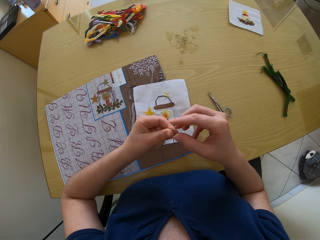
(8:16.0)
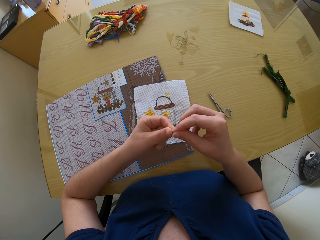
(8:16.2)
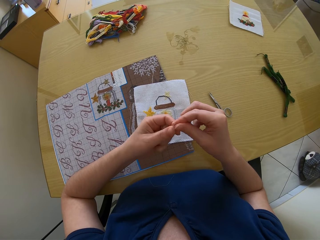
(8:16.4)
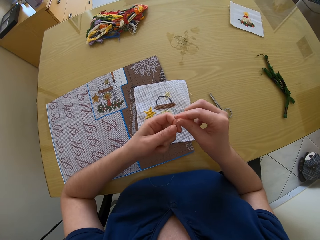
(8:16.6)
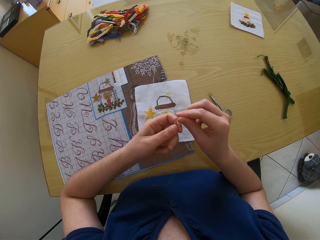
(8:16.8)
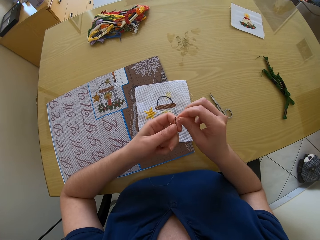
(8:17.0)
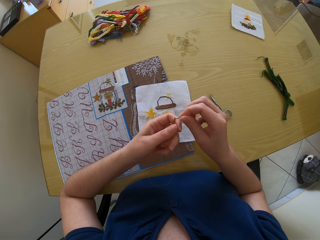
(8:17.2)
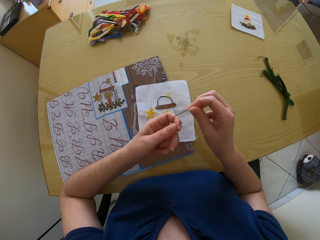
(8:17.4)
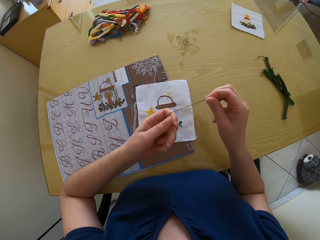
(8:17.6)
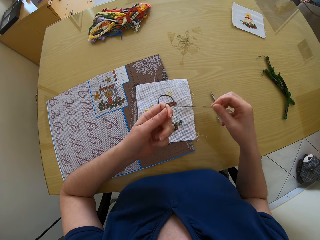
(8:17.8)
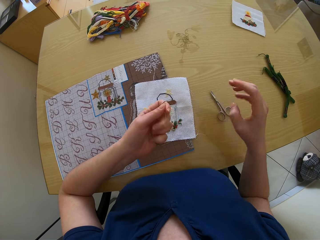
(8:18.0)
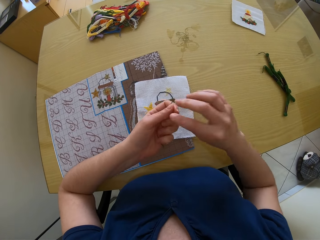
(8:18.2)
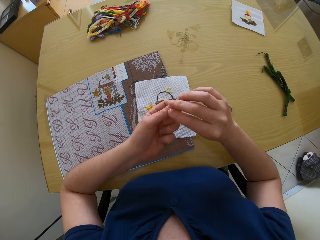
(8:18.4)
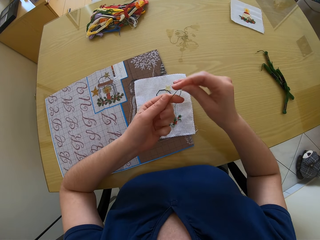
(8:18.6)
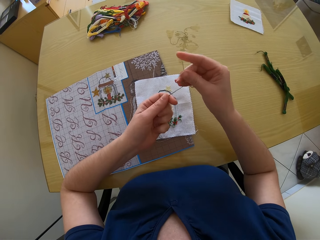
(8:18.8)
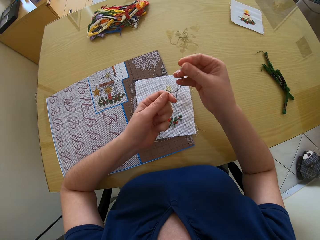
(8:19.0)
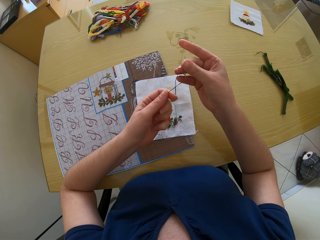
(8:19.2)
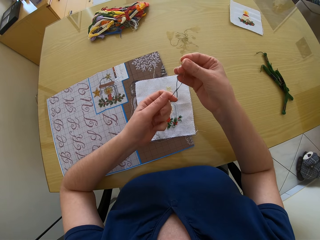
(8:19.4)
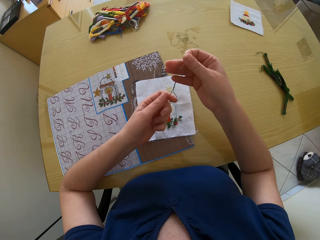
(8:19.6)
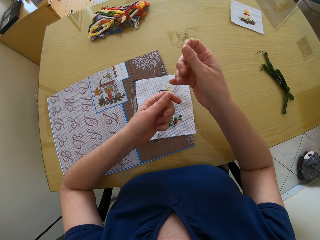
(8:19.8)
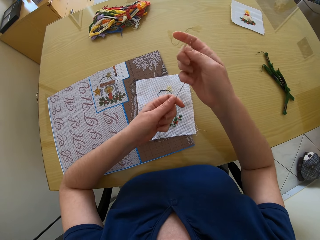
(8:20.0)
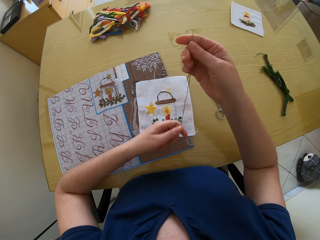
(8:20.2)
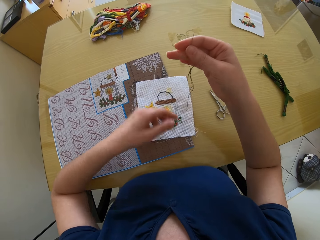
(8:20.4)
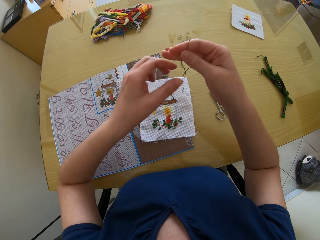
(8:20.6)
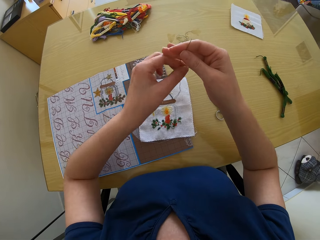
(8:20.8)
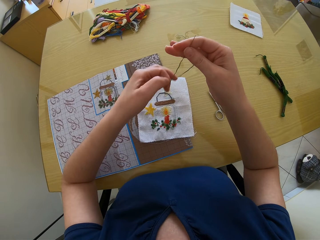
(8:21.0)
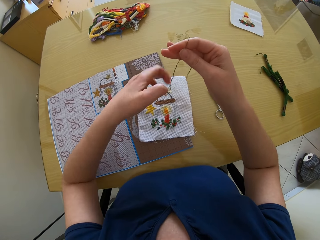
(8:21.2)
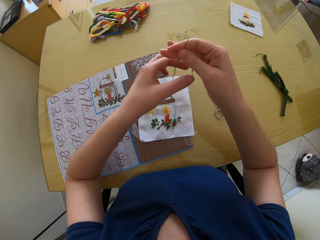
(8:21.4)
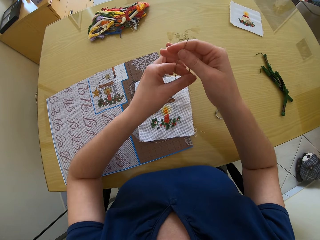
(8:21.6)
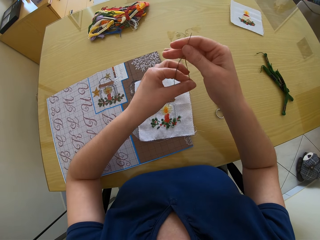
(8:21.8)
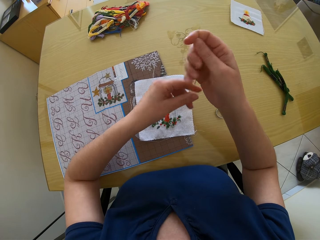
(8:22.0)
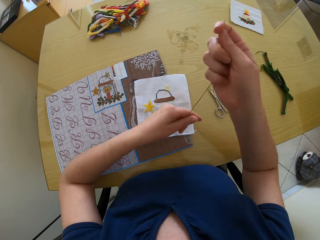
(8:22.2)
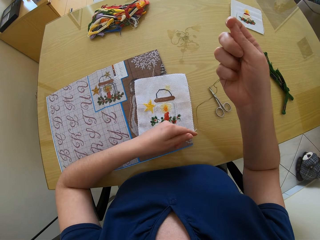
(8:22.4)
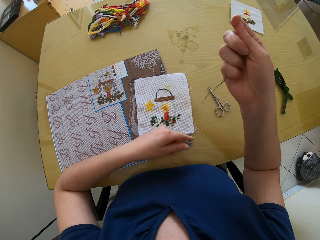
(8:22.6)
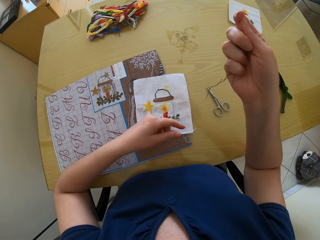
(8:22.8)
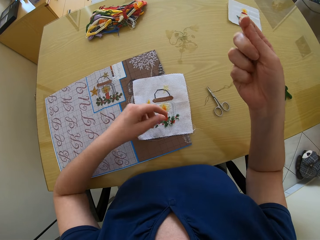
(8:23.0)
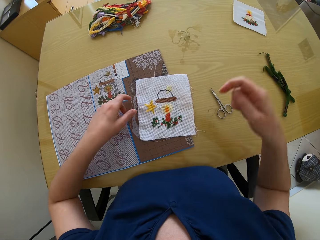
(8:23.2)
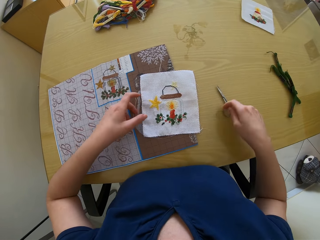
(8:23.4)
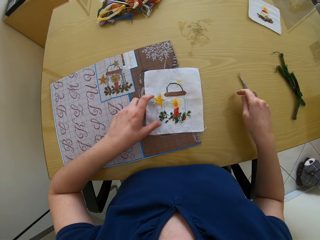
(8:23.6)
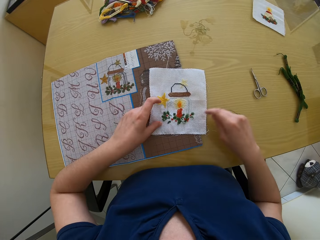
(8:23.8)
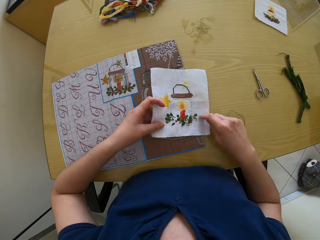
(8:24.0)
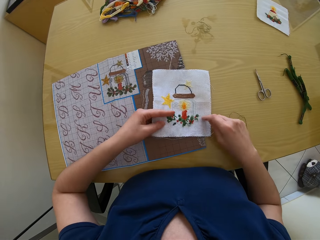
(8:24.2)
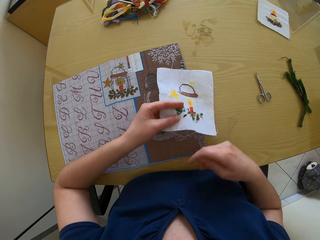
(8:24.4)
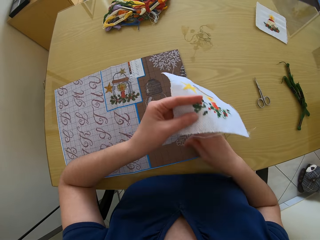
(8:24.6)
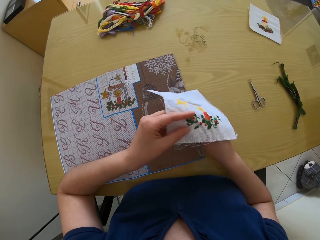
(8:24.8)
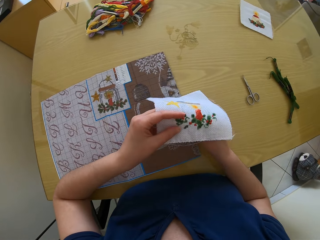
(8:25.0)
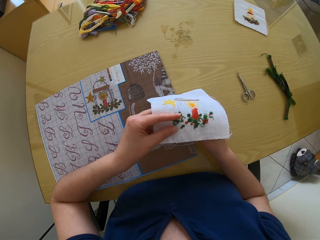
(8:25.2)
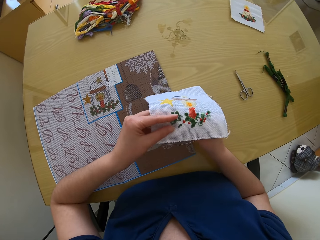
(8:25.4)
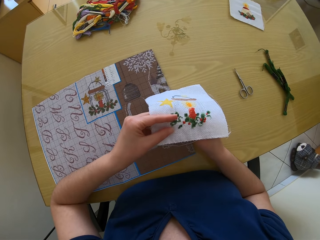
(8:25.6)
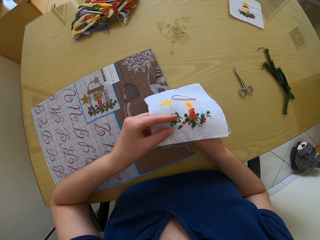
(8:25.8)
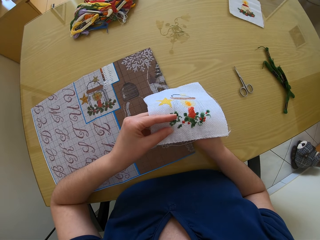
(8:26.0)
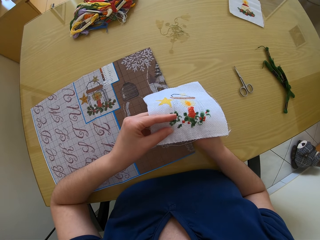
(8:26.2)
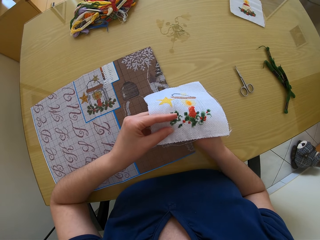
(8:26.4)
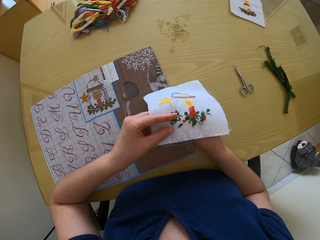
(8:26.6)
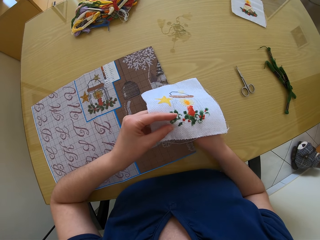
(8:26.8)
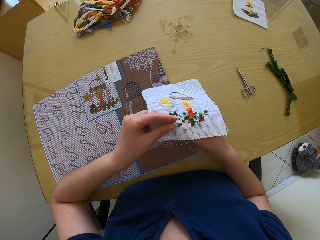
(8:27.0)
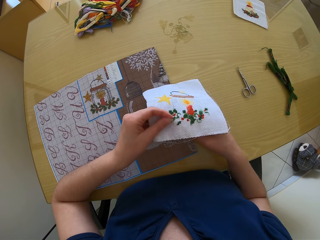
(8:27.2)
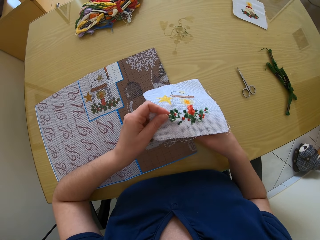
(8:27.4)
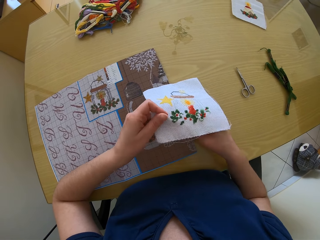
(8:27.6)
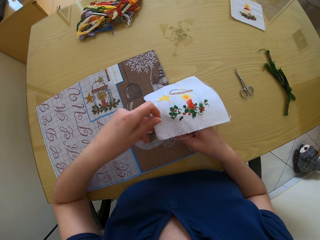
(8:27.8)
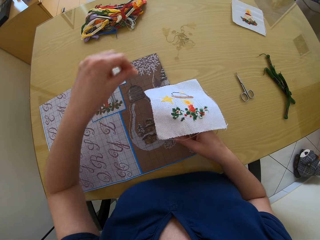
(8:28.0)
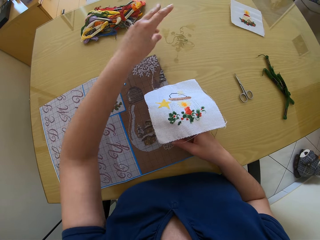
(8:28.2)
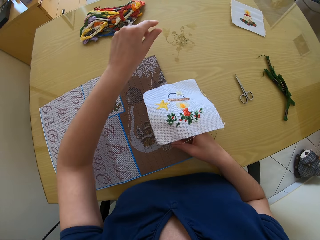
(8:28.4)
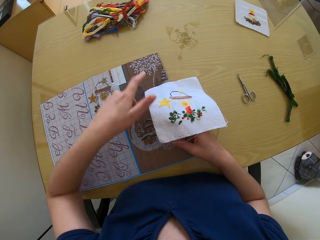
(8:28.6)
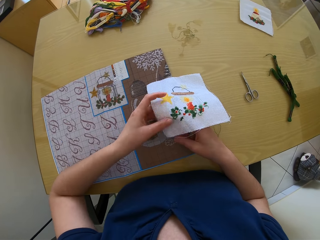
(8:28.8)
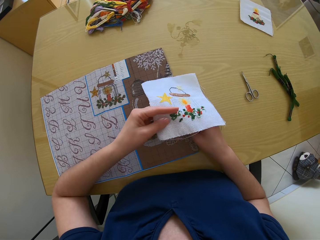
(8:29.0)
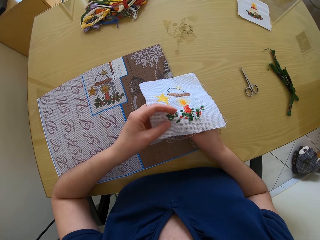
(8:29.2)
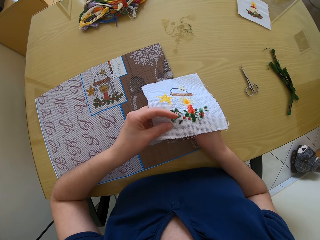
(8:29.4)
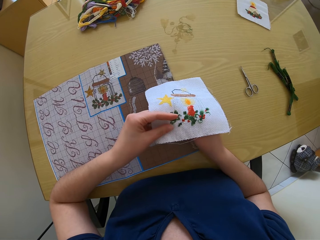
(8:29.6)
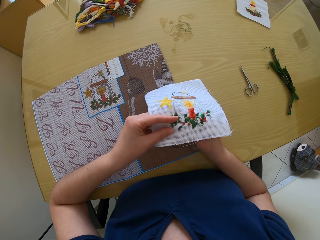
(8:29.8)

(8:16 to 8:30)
The camera wearer adjusts the thread. She sews the cloth with the needle and the thread with her left hand.

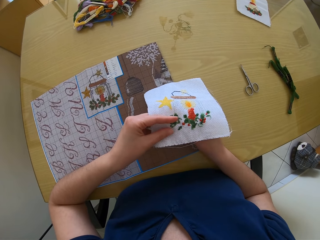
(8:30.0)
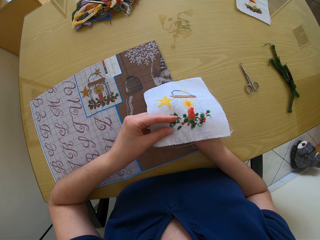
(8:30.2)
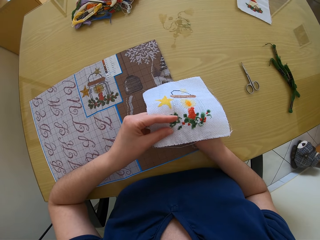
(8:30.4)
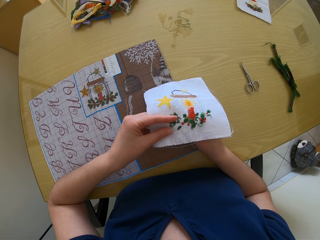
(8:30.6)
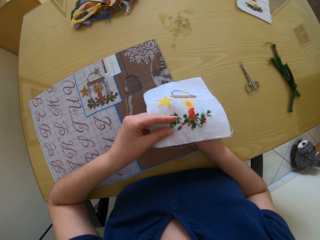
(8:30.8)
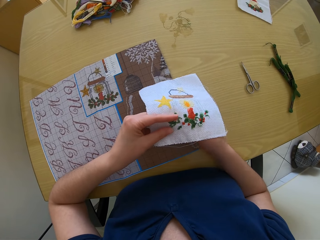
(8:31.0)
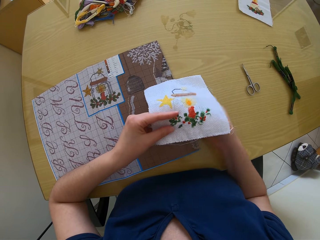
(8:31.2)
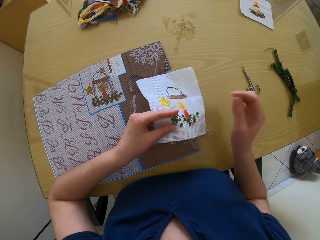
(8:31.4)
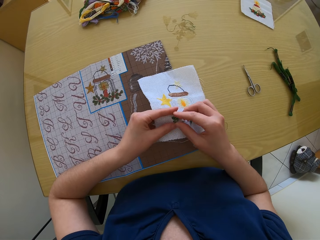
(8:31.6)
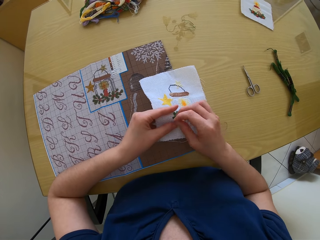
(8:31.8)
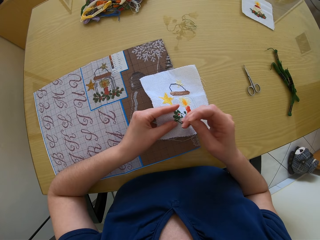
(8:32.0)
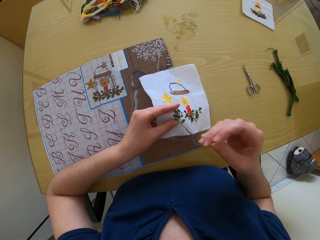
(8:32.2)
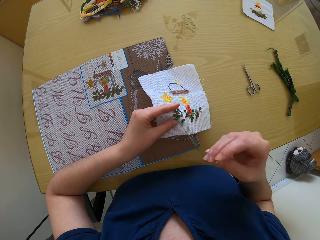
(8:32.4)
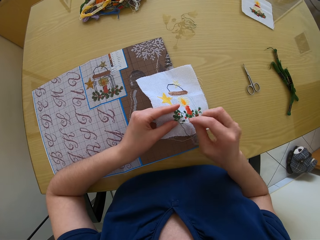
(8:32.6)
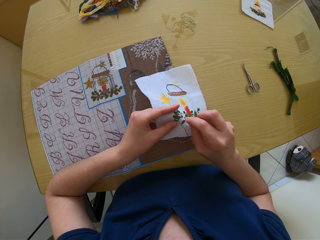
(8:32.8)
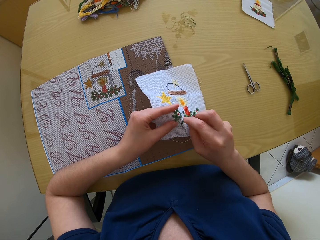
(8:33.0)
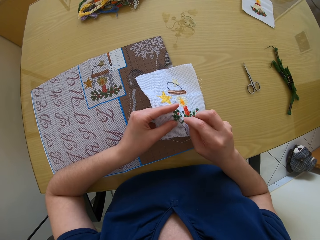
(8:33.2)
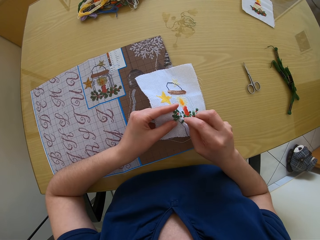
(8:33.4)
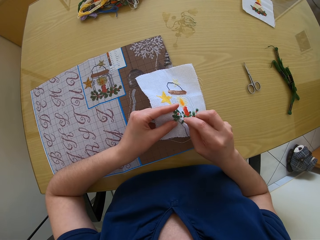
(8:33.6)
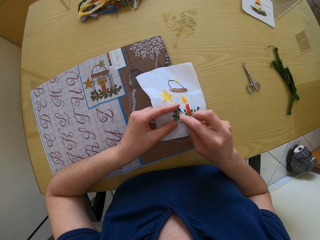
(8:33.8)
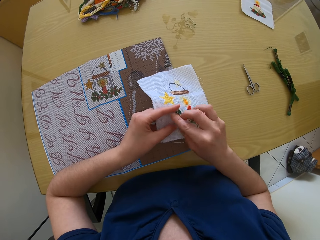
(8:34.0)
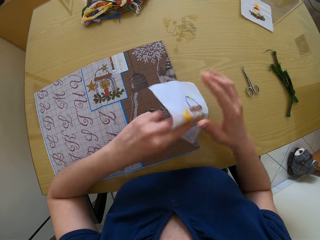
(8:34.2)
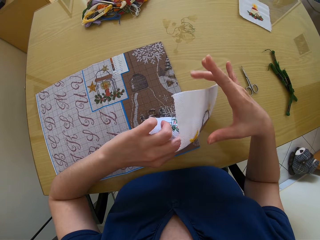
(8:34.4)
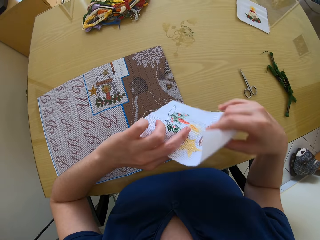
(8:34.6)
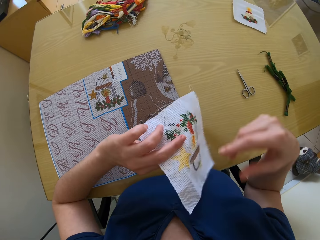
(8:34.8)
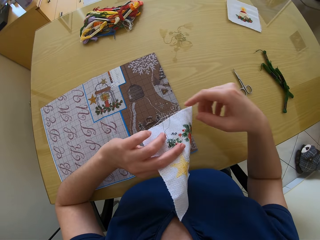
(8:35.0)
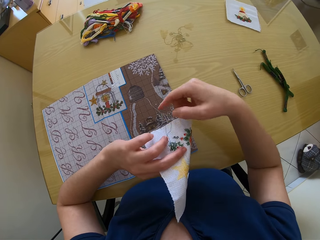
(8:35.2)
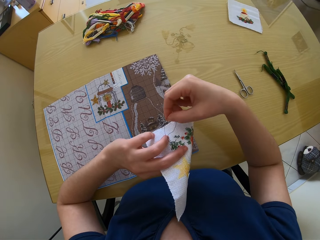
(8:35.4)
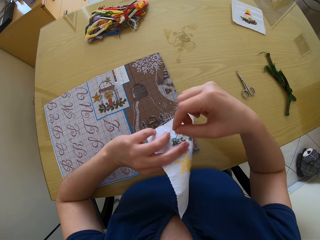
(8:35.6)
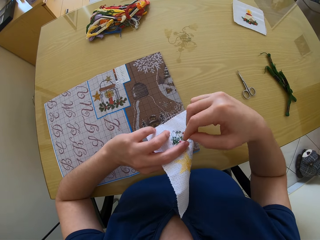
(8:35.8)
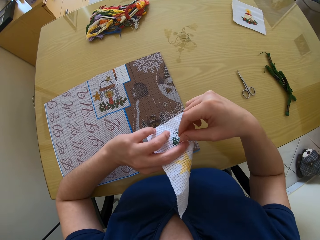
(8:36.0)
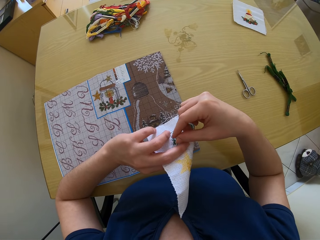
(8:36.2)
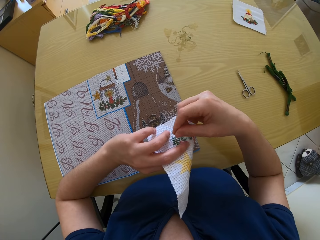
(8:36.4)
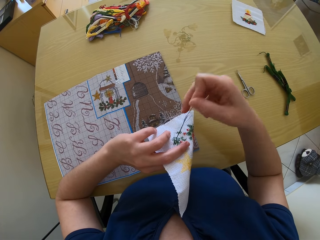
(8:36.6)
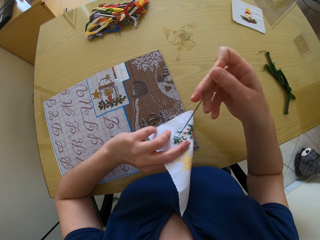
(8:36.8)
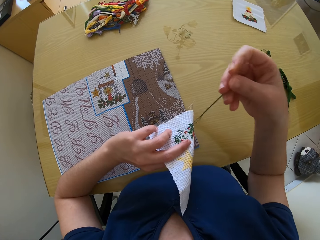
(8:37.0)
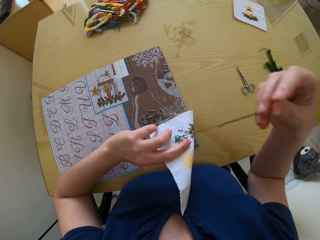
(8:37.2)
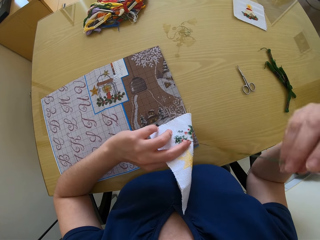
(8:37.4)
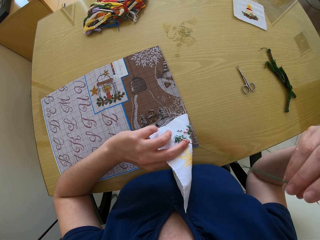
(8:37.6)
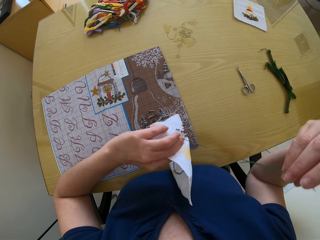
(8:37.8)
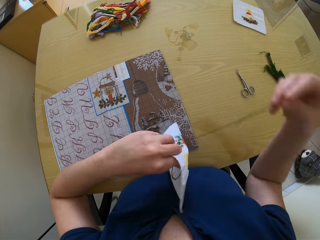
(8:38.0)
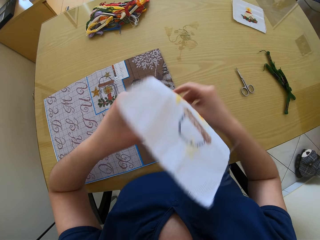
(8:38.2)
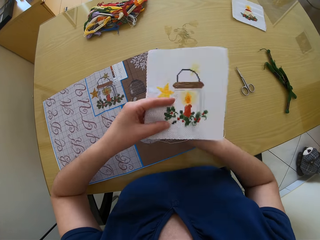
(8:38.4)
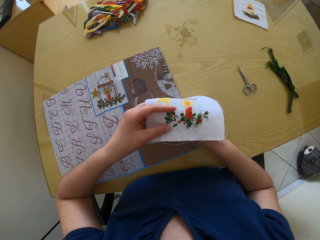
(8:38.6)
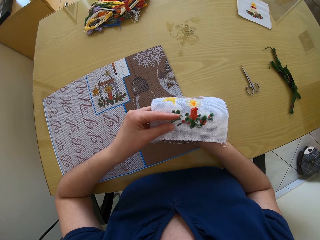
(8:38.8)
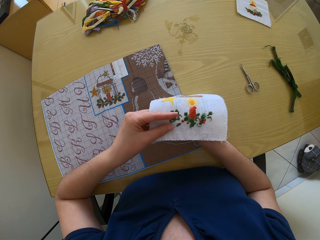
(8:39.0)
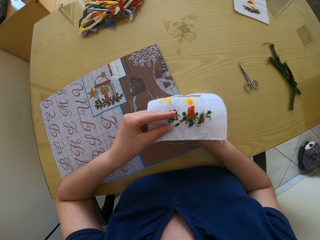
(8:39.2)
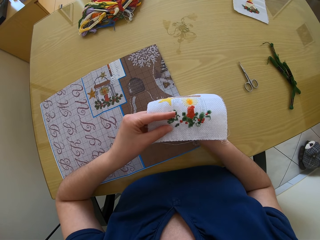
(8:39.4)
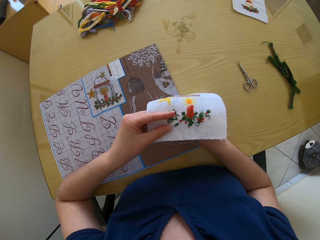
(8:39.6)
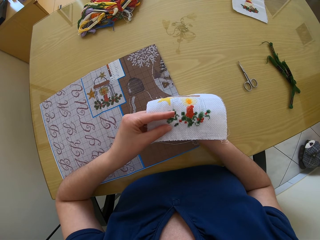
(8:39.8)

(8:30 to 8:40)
The camera wearer sews the clothing.
